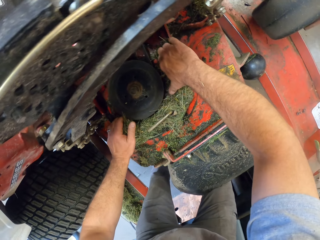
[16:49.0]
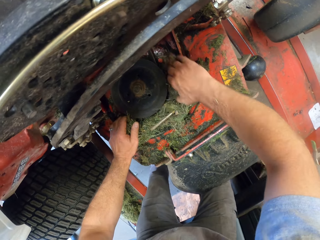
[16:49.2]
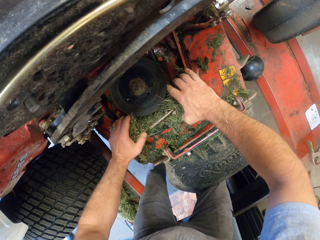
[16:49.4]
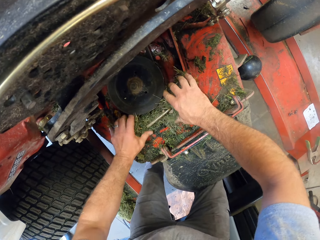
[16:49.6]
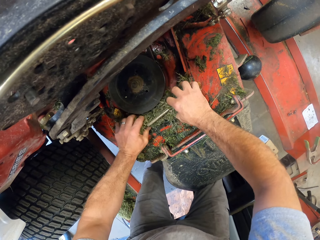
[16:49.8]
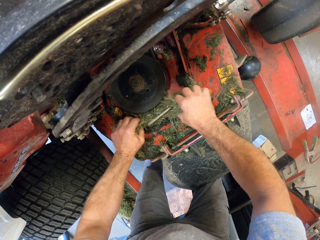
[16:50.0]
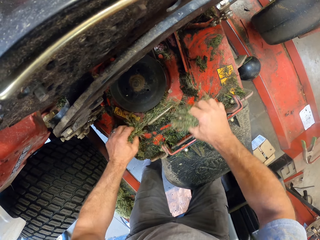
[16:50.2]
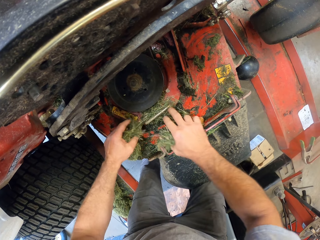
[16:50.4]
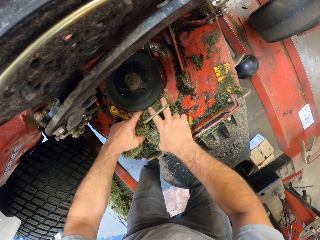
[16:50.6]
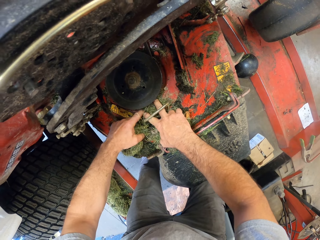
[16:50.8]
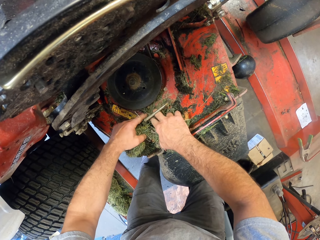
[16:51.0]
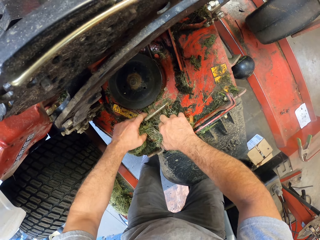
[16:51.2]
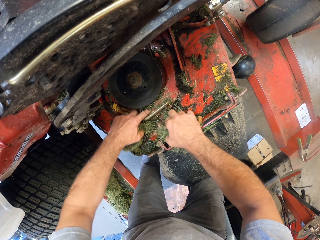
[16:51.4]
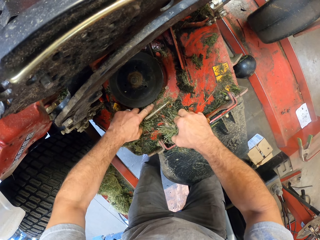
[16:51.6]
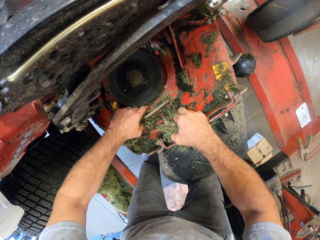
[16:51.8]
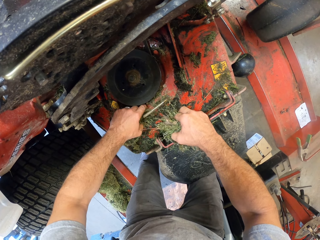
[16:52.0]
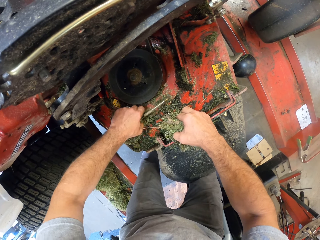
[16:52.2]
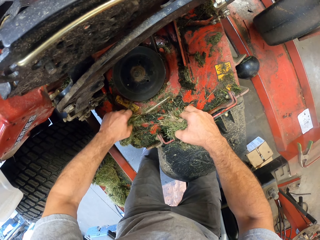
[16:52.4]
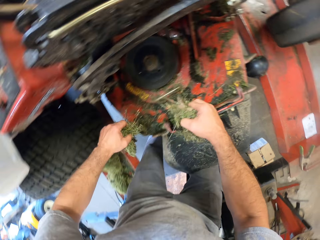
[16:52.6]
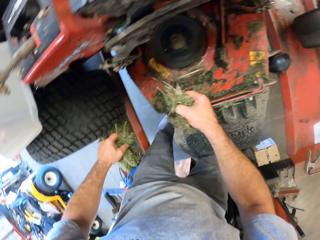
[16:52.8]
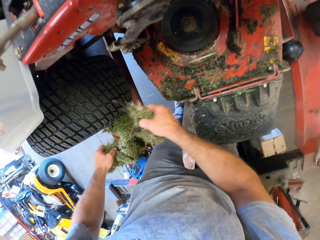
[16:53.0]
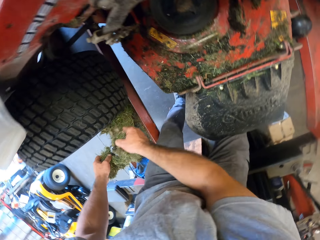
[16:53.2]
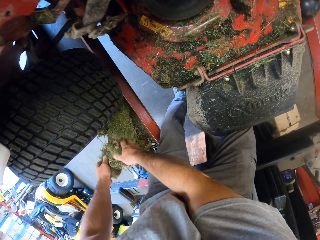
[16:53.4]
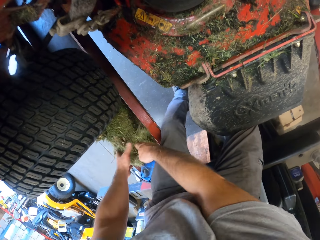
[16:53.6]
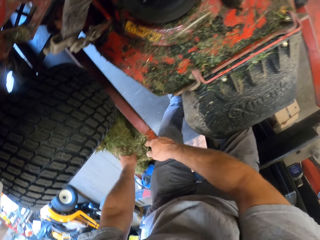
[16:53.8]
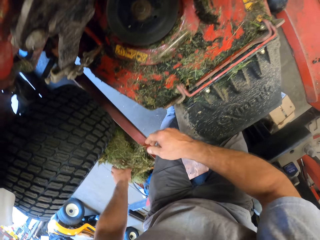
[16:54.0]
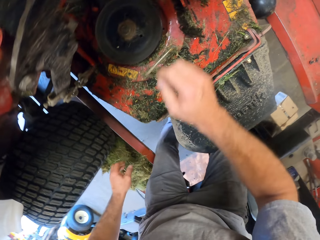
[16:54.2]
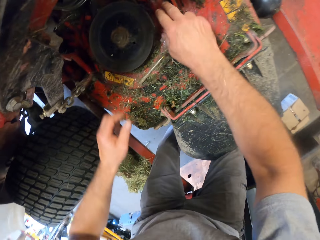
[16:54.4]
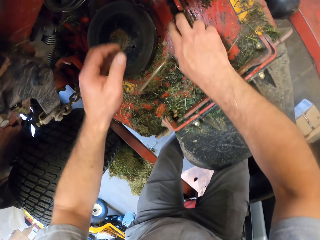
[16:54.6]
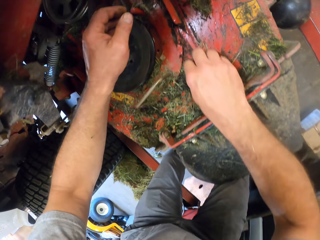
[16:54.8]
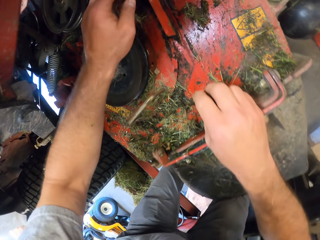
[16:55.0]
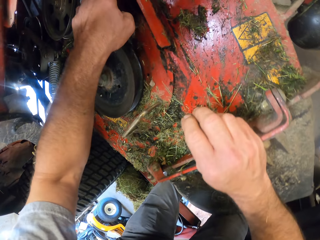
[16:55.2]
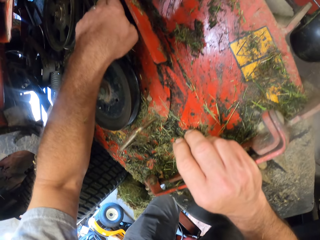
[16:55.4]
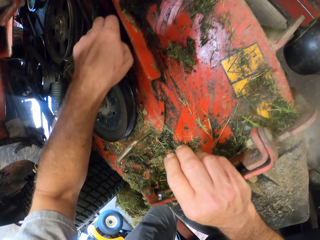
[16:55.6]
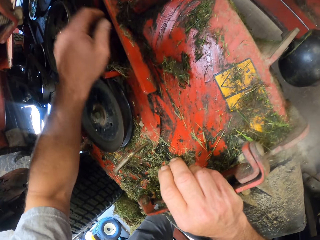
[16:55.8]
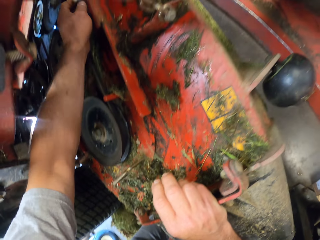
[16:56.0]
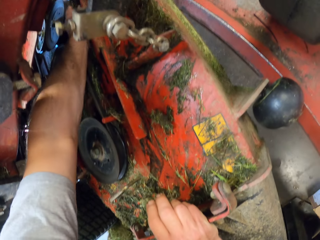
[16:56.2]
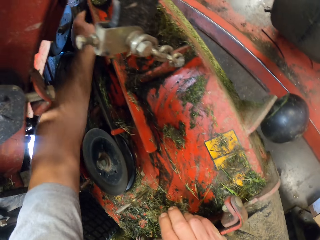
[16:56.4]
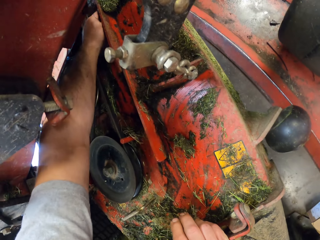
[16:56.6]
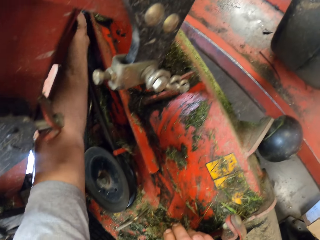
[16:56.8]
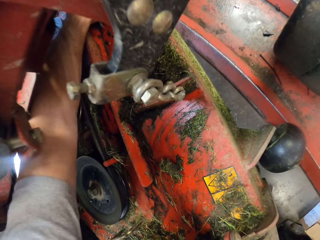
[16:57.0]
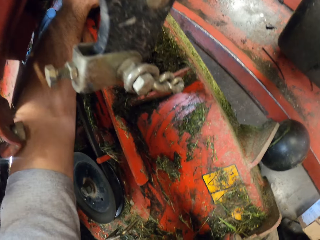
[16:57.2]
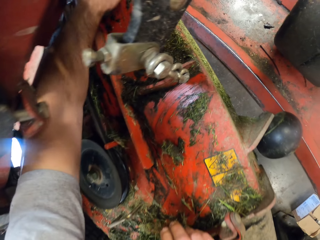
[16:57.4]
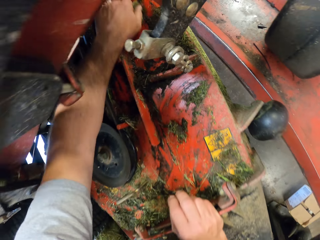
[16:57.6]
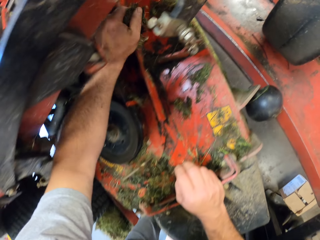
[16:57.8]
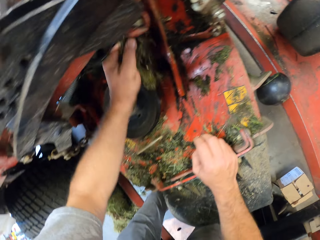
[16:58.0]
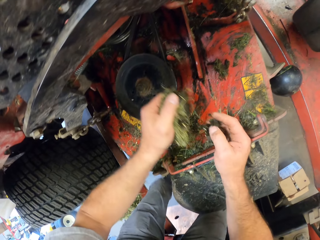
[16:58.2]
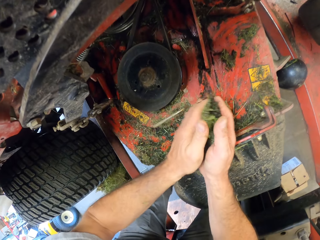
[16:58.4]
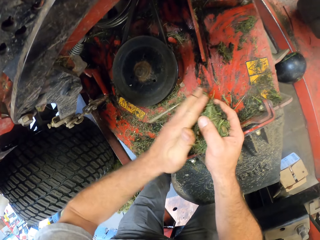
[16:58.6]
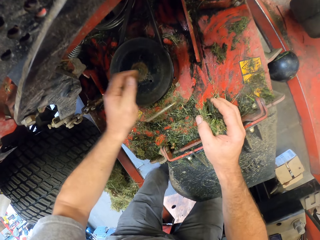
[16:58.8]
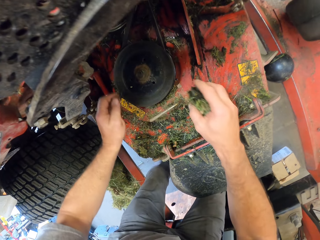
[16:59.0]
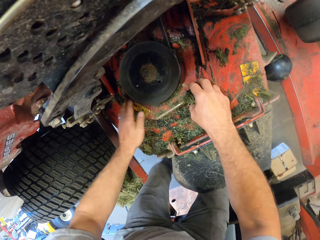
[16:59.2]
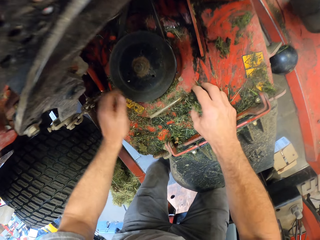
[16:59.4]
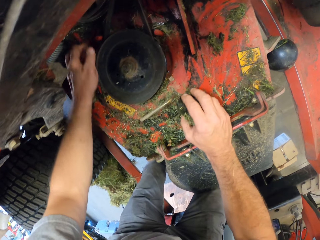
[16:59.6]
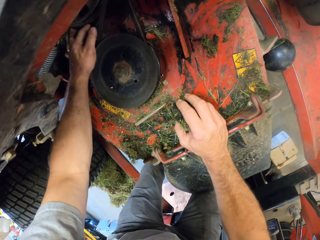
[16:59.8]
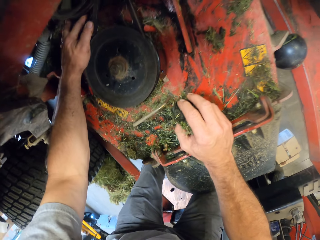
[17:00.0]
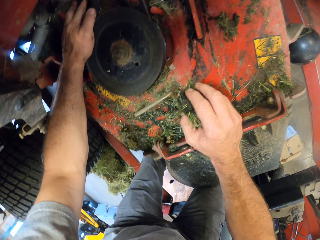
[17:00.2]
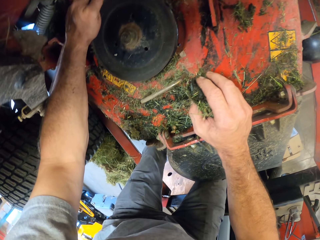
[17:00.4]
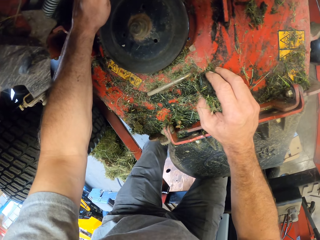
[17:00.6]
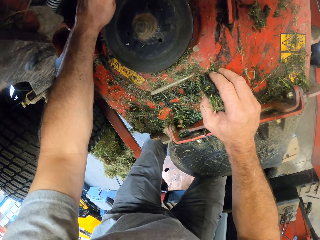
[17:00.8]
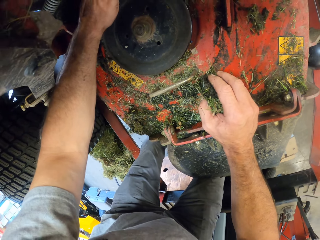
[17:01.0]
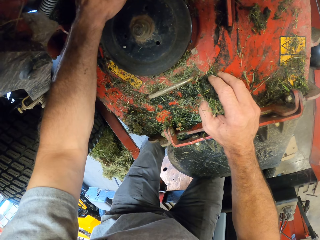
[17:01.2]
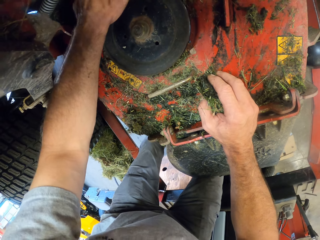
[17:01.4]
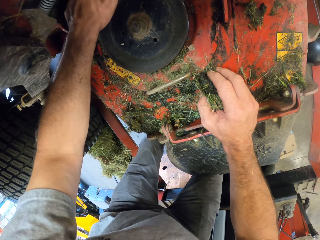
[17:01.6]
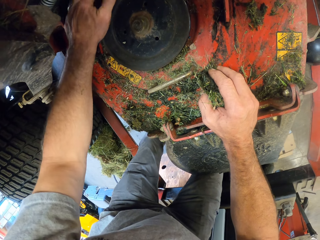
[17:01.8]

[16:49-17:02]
The camera wearer drops the dirt on the workshop lift. He packs the dirt from the lawn mower. He moves the dirt to his right hand. He packs the dirt from the lawn mower.

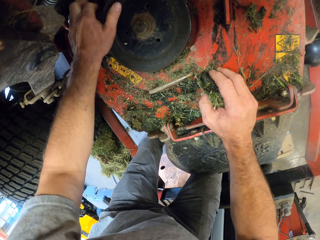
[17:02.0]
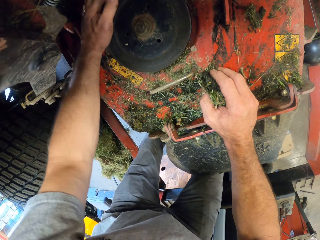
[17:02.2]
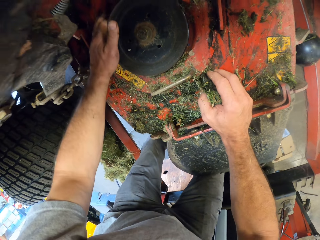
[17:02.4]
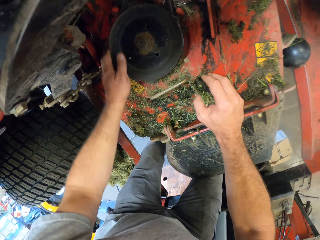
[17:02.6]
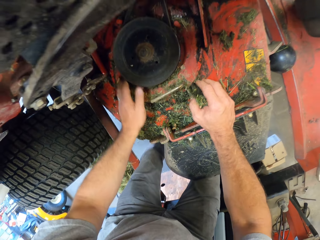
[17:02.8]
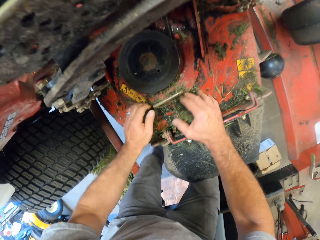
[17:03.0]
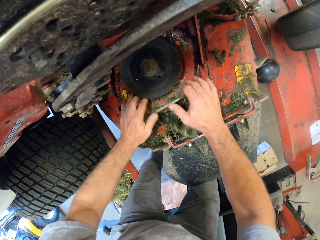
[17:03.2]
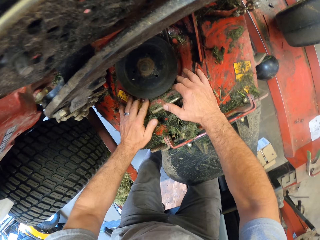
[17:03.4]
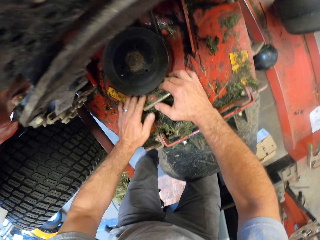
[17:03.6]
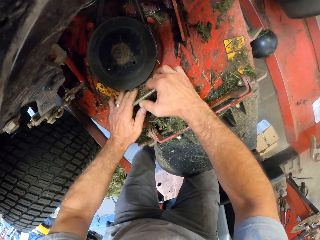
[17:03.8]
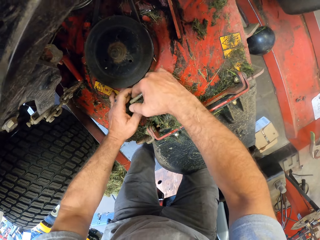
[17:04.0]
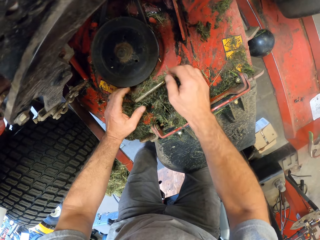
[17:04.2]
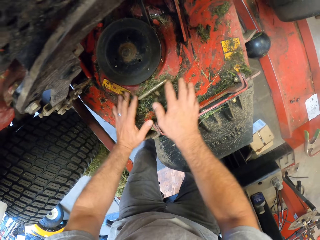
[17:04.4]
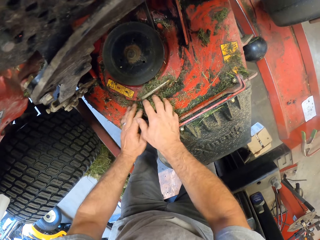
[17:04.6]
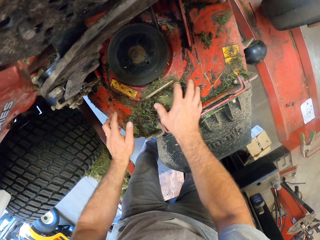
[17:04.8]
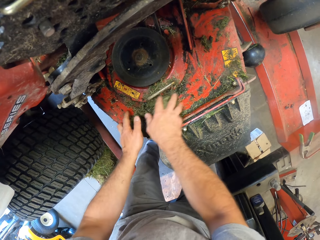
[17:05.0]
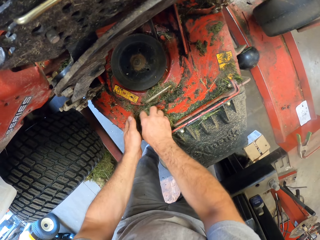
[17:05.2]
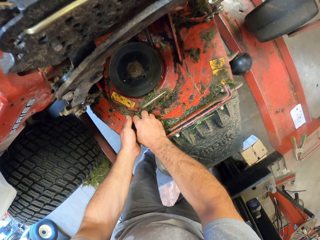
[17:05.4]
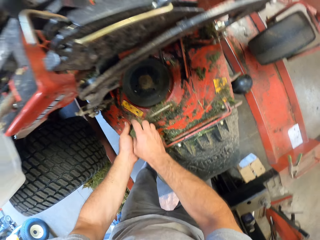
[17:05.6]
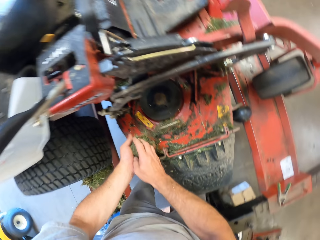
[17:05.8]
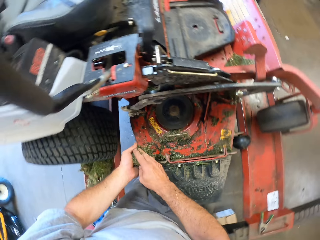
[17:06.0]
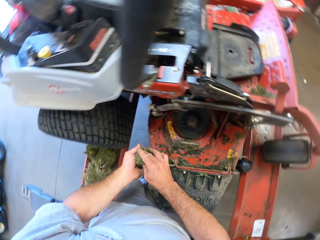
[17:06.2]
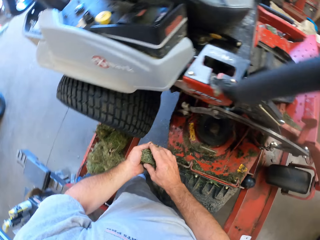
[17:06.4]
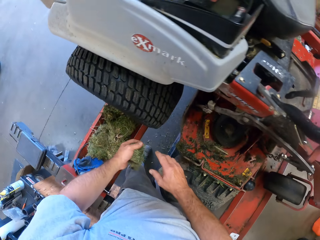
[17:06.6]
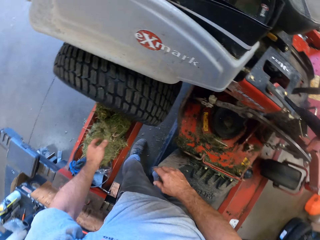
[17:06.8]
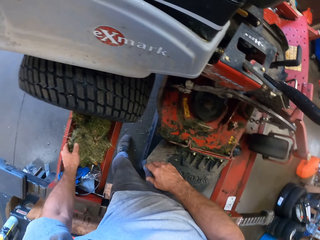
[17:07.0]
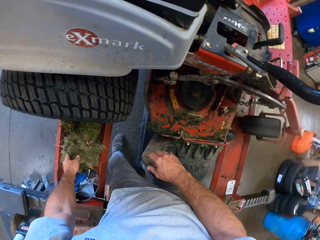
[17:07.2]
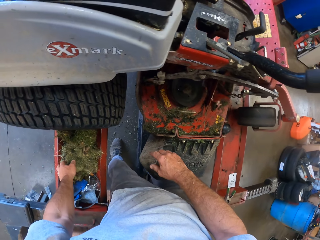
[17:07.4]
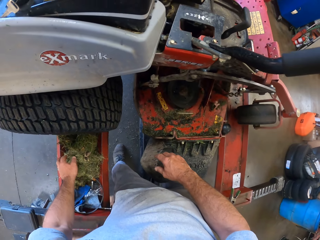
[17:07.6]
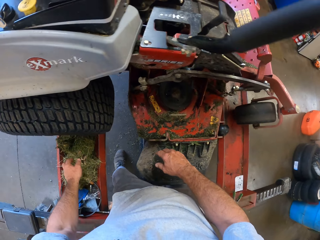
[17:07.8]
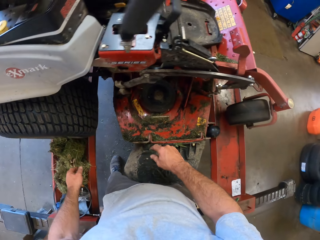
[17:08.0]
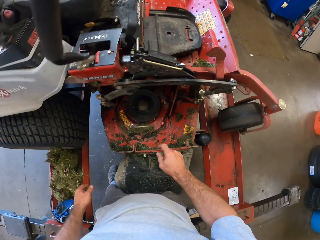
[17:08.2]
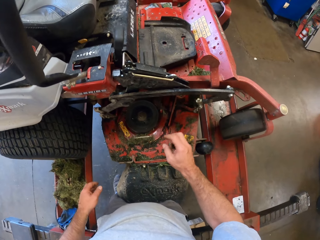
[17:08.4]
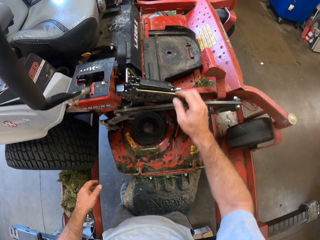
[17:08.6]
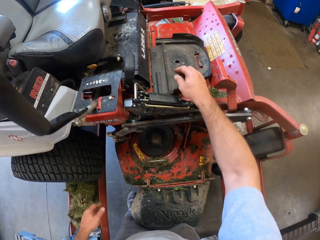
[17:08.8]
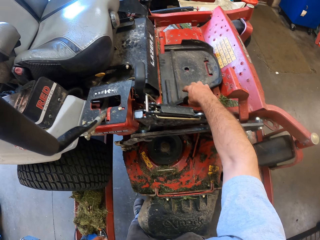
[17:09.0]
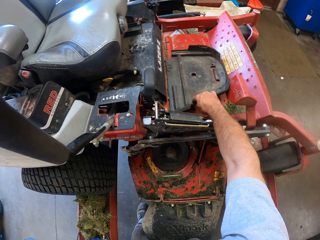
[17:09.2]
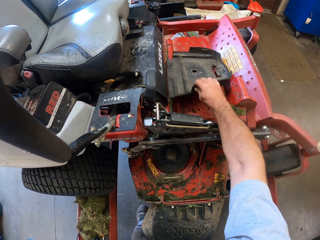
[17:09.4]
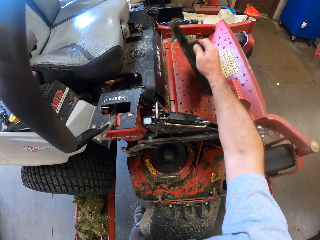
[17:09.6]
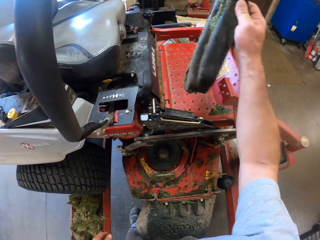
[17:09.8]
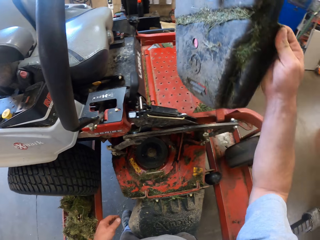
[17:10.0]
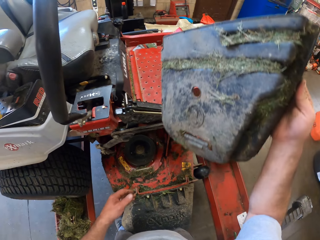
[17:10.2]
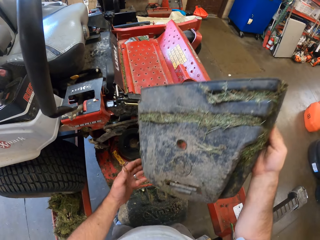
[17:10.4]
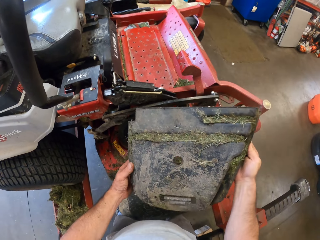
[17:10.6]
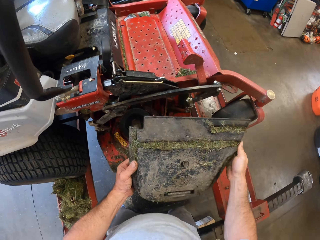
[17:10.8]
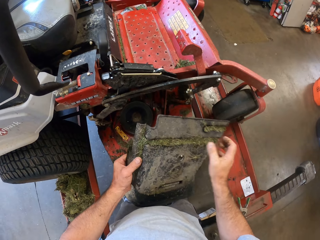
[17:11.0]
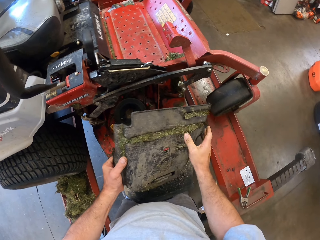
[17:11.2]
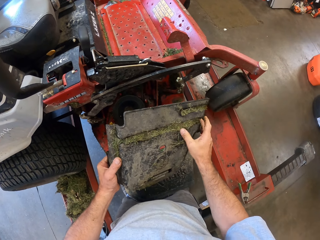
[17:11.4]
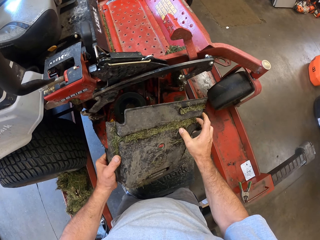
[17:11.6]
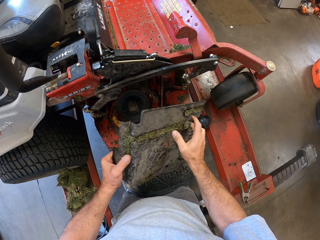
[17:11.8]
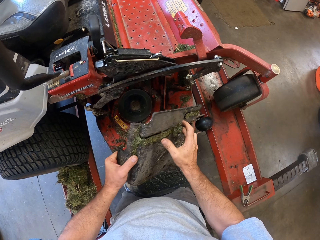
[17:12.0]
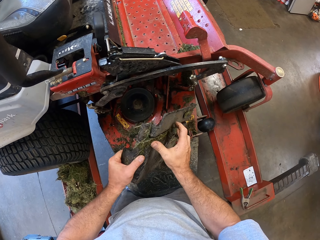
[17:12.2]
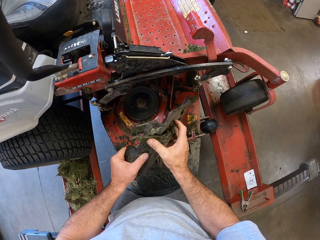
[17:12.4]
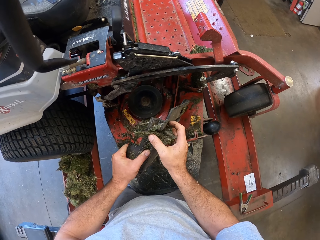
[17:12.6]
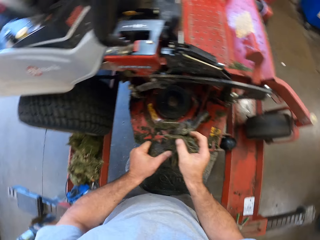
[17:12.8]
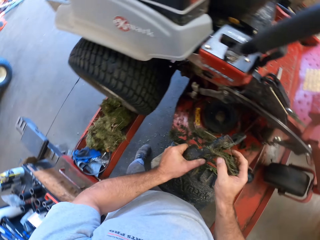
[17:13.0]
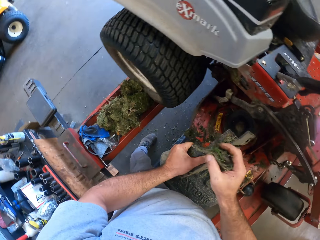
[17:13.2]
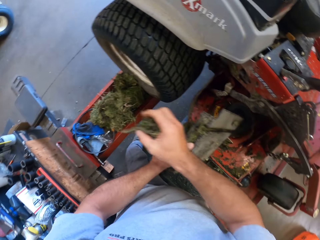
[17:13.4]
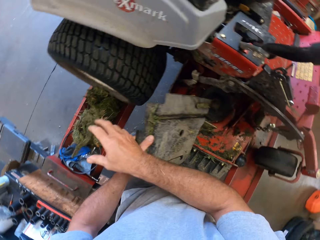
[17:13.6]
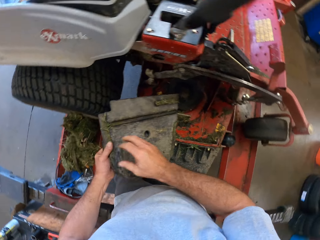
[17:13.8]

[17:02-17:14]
The camera wearer drops the dirt on the lawn mower. They pack the dirt from the lawn mower with both hands. They pick up grass. They drop the dirt on the workshop lift. They pick up the cover from the lawn mower. They hold something with both hands. They remove the dirt from the cover. They drop the dirt on the workshop lift.
